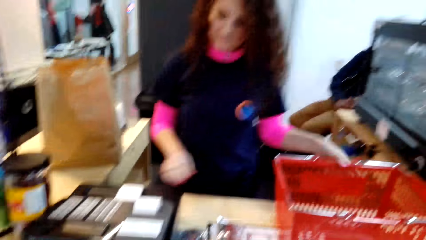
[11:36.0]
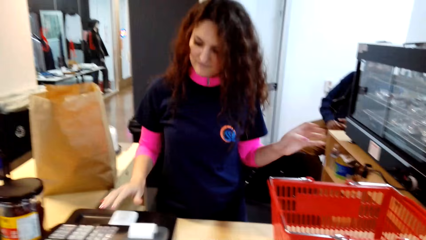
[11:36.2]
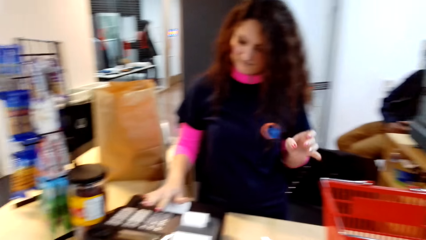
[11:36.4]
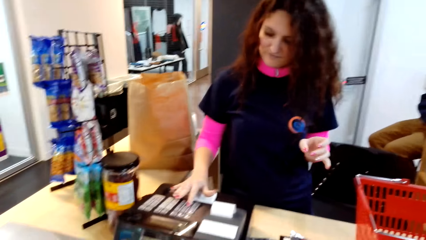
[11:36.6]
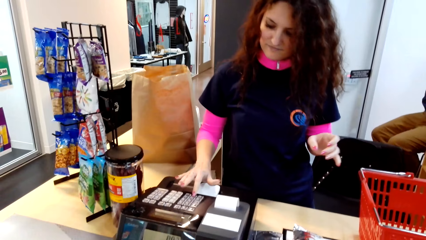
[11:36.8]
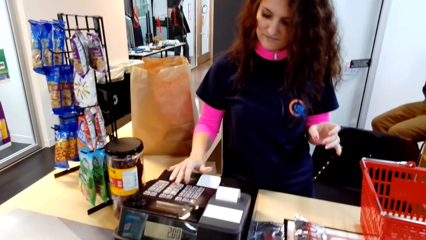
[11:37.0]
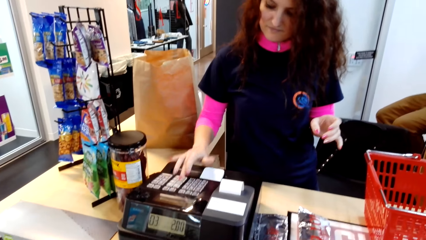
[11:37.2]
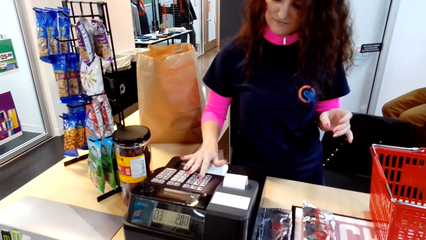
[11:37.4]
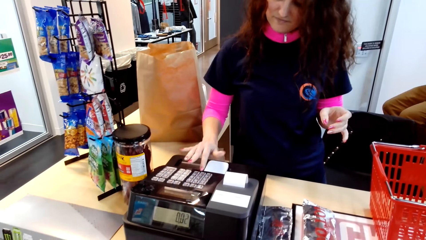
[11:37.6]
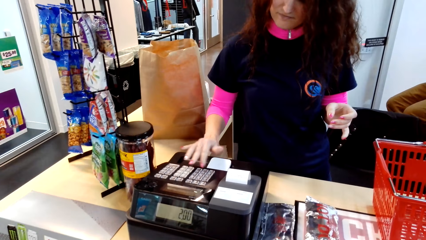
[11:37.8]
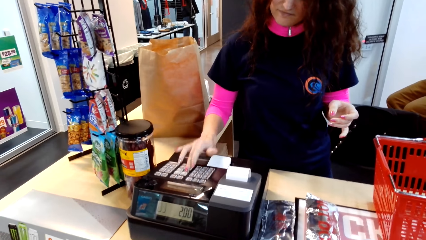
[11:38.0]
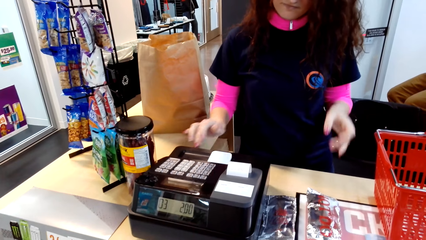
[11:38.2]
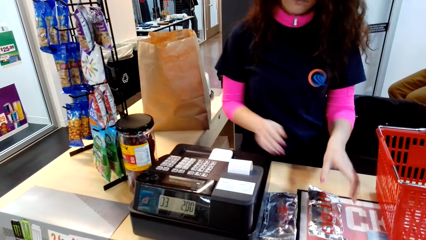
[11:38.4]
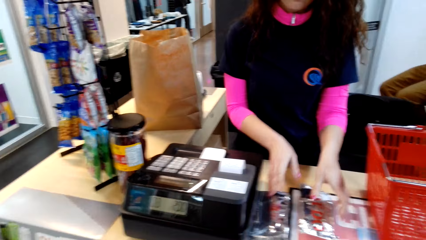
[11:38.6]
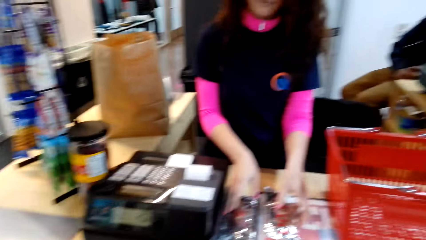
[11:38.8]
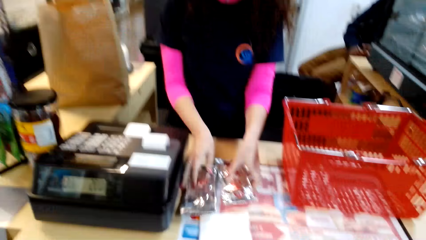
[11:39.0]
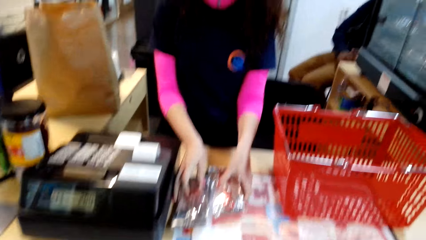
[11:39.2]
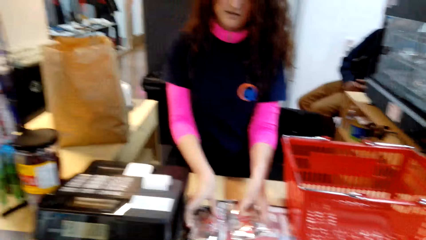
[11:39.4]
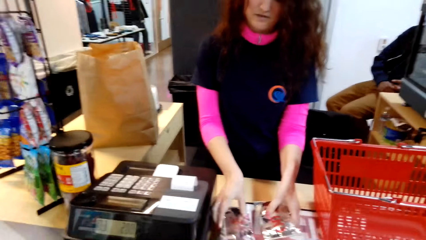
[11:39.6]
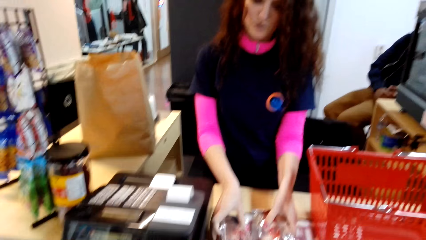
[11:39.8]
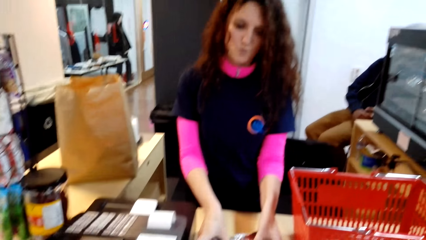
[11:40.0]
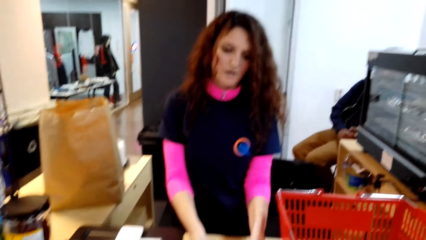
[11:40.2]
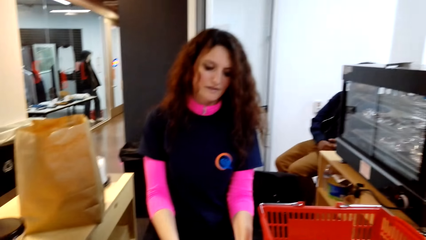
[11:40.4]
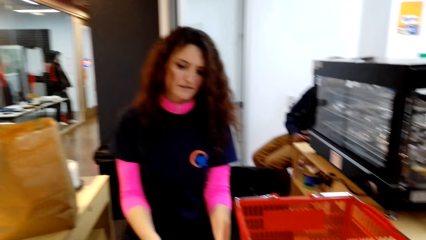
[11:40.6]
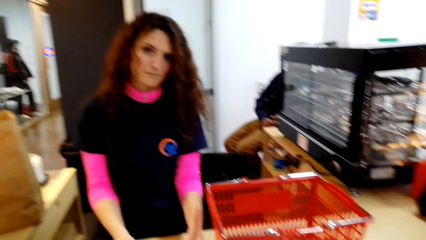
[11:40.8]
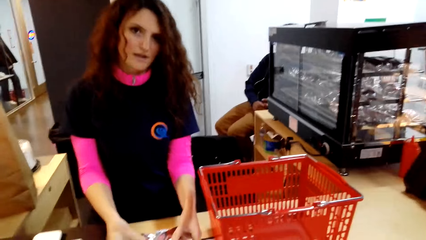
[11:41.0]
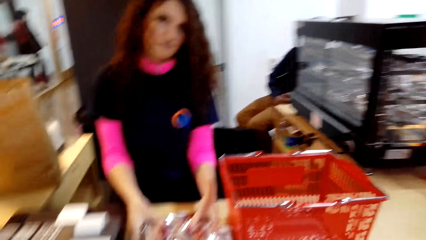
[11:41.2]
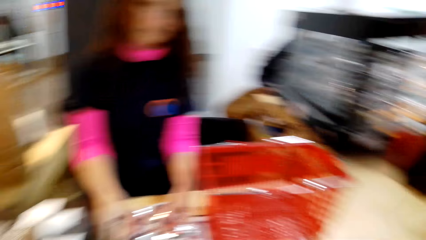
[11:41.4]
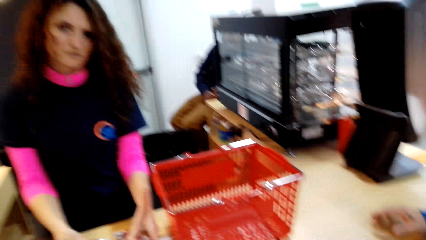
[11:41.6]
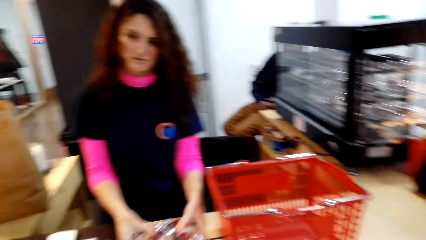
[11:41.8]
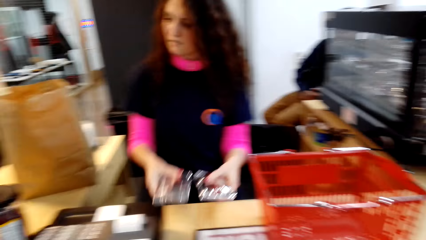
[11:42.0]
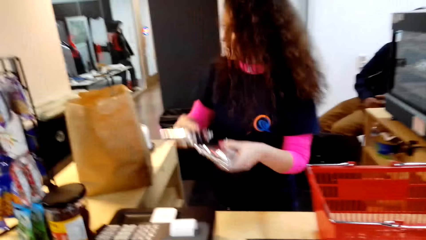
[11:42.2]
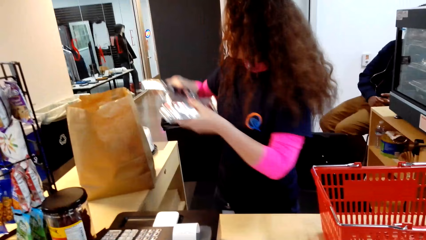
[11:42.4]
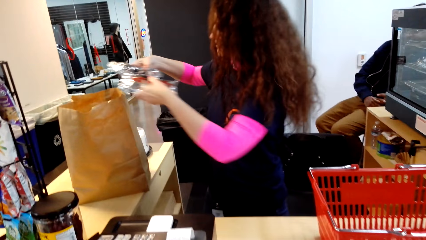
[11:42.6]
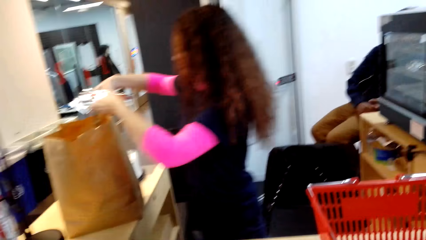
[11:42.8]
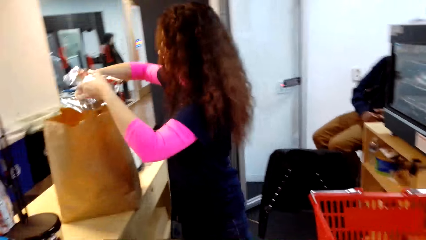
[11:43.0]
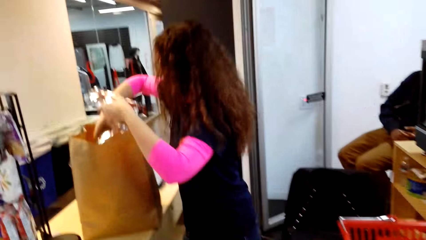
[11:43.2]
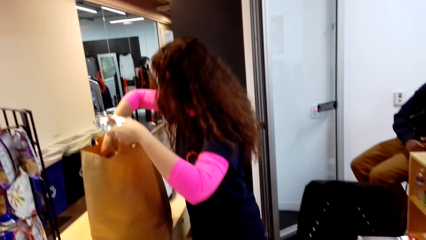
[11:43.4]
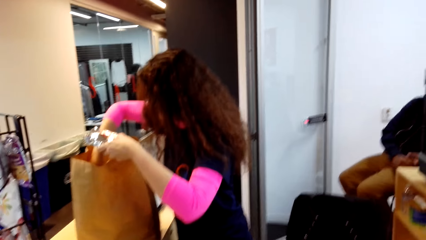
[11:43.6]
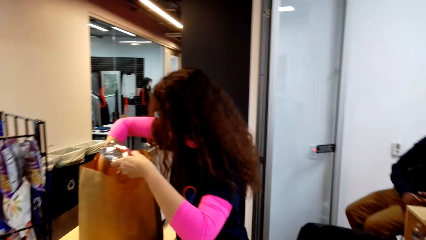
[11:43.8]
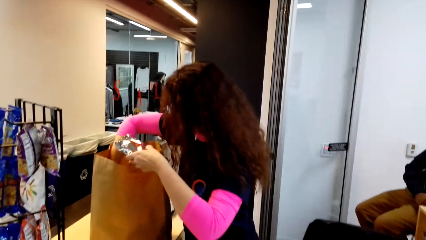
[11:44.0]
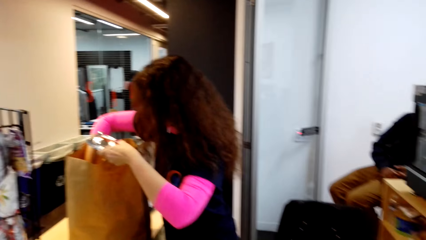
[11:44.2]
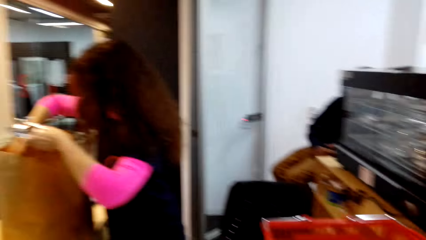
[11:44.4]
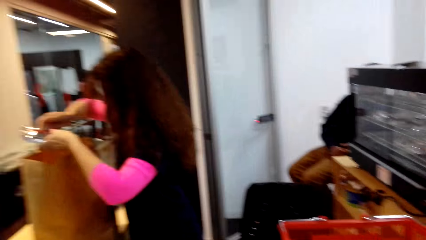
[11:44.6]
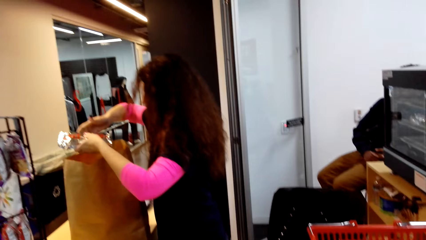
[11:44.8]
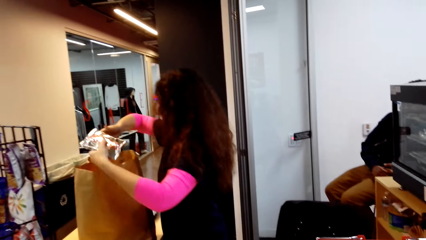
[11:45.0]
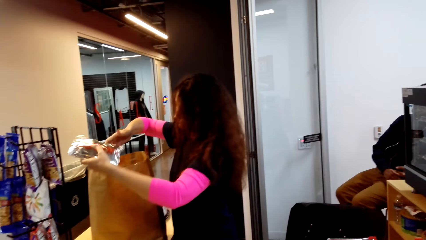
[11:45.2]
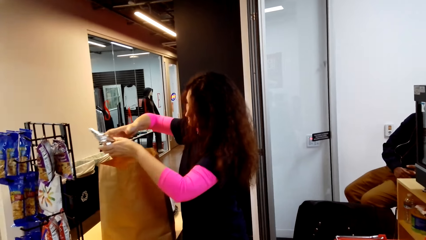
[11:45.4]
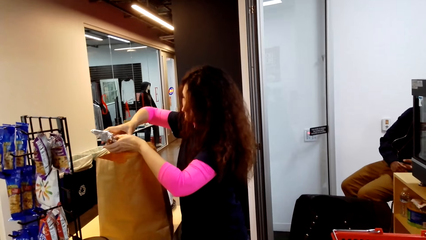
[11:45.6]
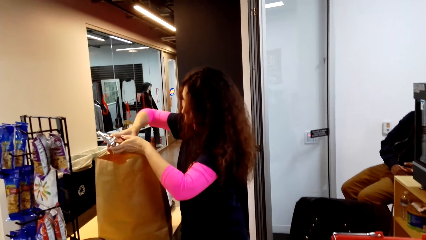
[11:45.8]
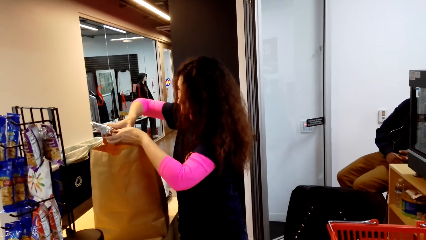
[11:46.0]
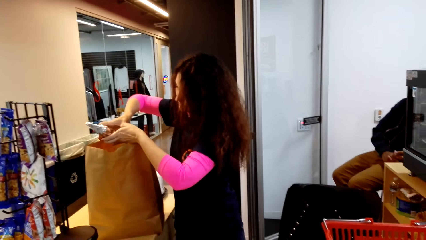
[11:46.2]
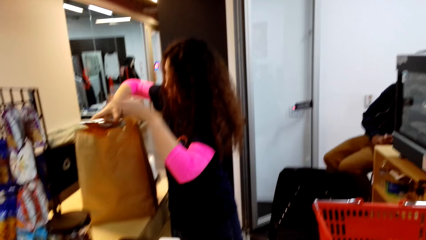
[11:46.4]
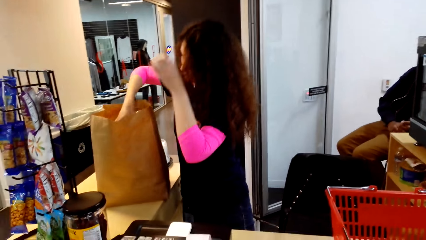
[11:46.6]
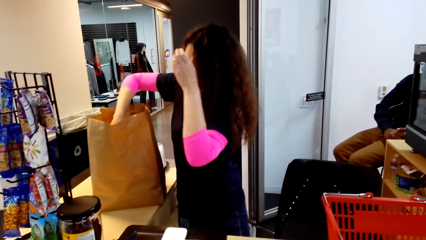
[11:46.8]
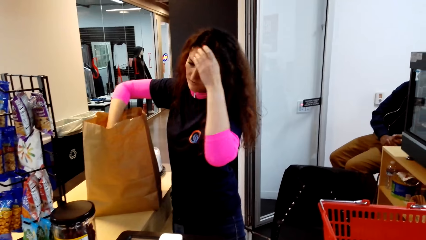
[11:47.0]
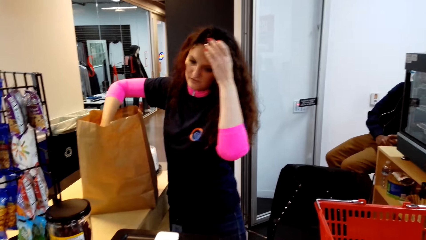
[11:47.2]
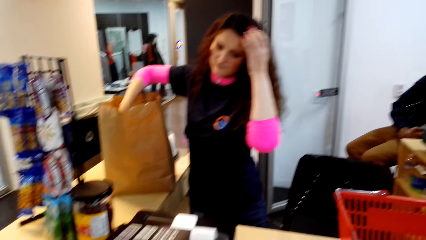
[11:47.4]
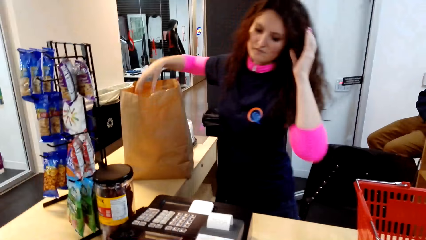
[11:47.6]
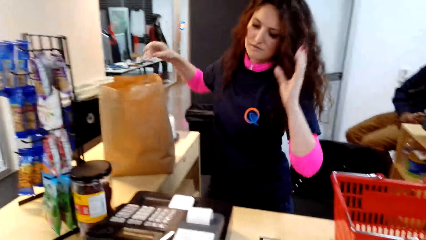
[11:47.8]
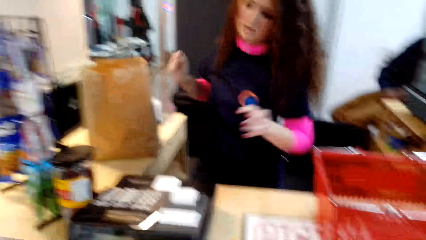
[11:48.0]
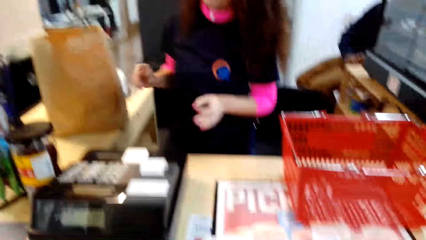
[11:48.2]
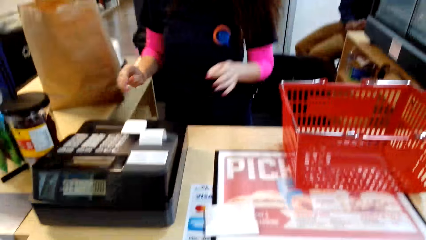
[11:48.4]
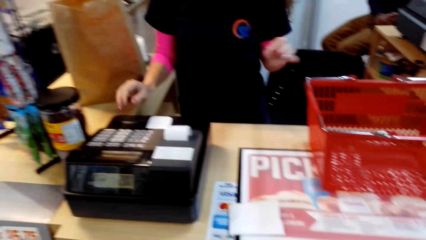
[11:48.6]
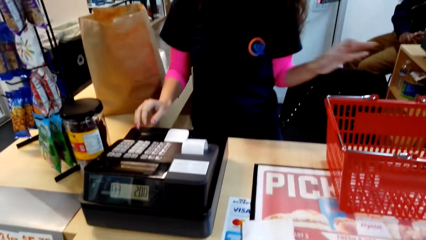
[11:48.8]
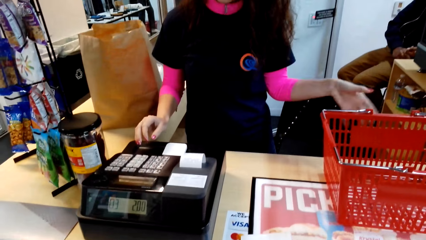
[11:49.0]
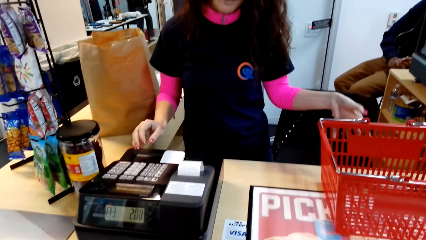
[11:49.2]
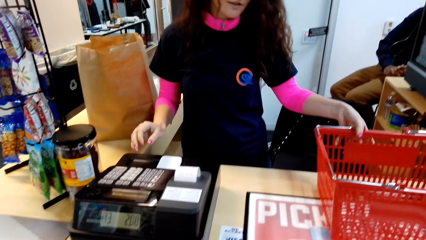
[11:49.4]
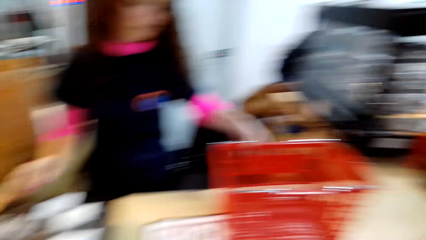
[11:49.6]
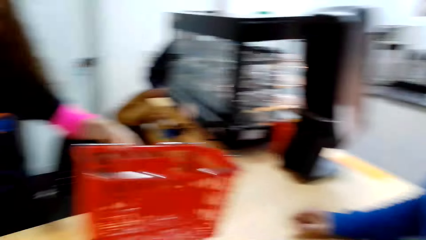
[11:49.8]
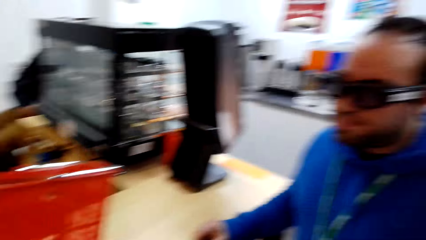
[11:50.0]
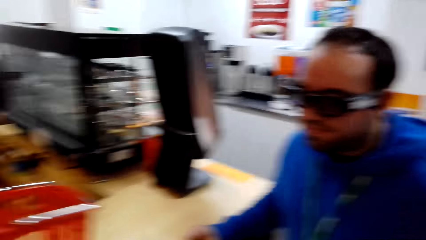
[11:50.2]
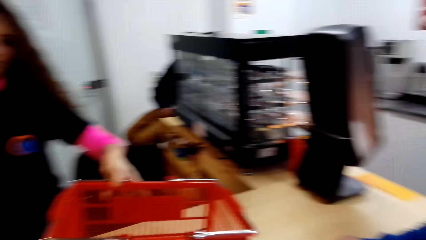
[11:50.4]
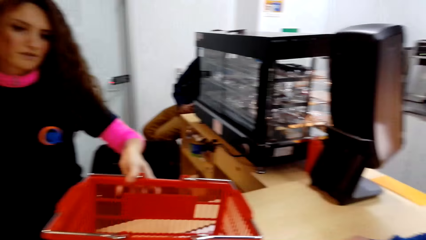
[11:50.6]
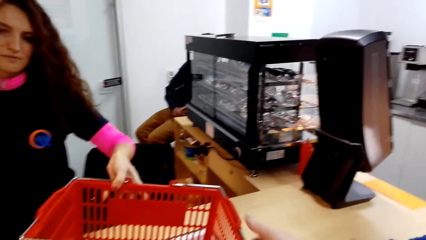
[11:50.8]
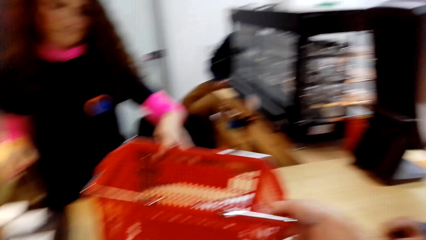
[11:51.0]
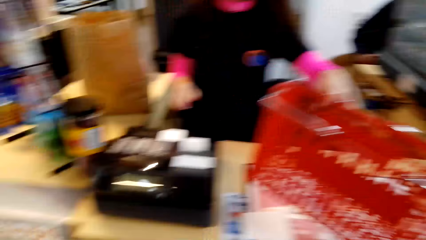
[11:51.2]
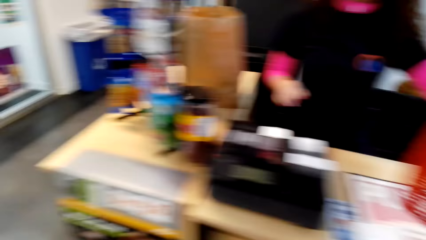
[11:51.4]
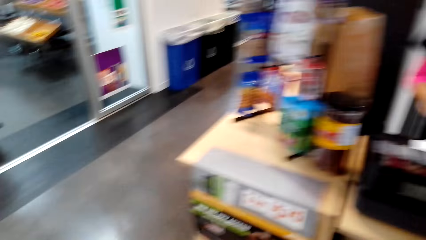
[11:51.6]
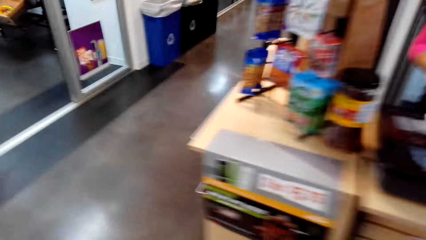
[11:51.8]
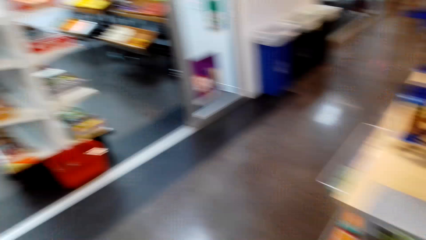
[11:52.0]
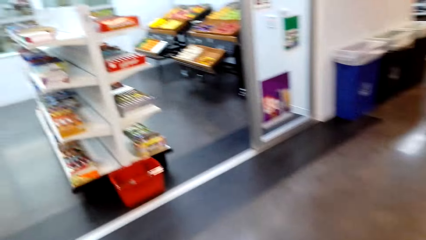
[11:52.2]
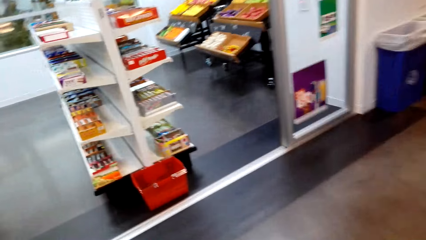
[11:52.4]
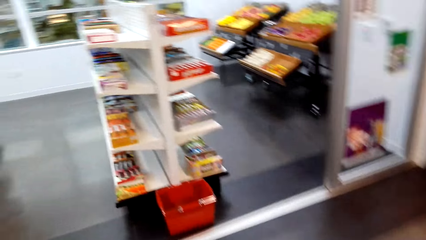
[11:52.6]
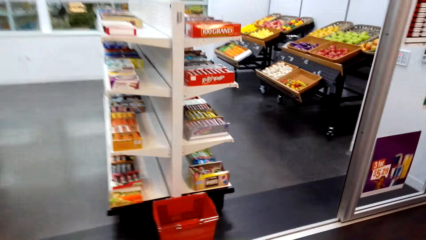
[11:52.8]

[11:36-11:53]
A lady presses the cashier machine. The lady collects shopping, puts the shopping in the carrier bag, holds the shopping, touches her hair and moves the shopping basket.
